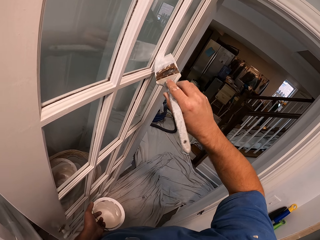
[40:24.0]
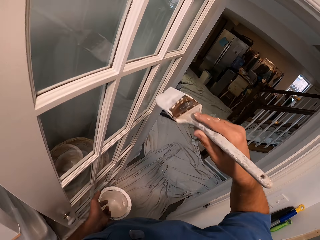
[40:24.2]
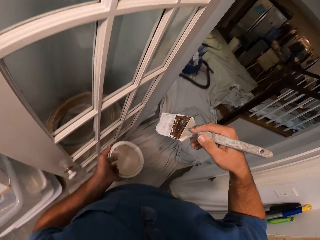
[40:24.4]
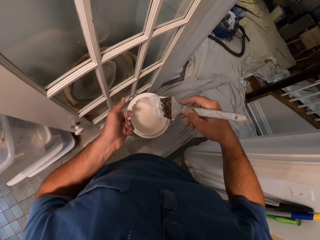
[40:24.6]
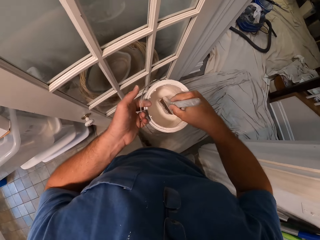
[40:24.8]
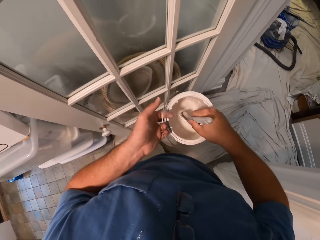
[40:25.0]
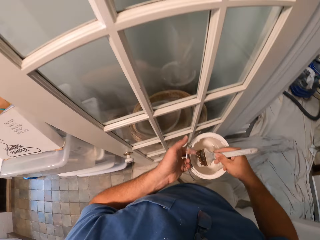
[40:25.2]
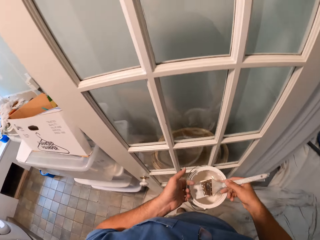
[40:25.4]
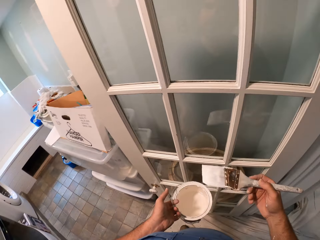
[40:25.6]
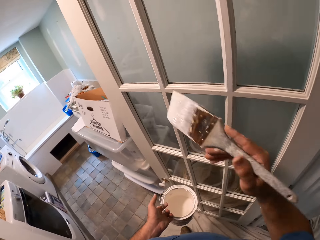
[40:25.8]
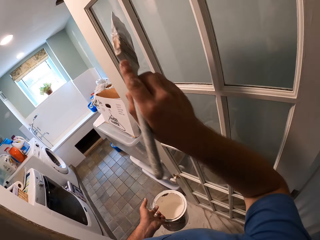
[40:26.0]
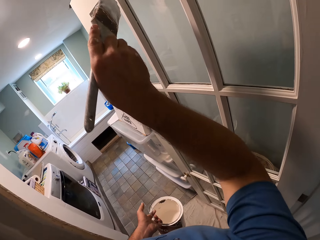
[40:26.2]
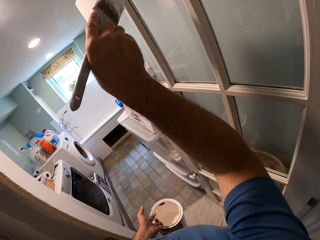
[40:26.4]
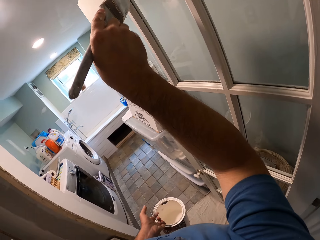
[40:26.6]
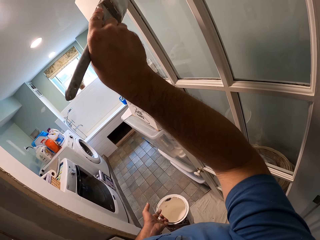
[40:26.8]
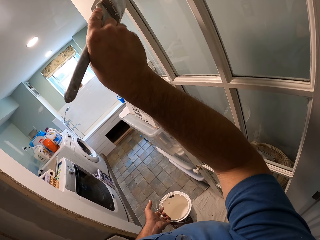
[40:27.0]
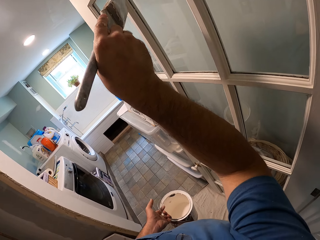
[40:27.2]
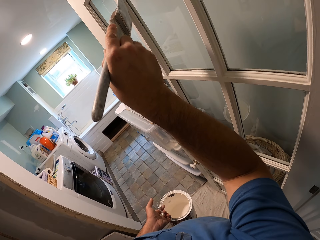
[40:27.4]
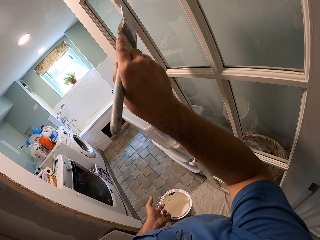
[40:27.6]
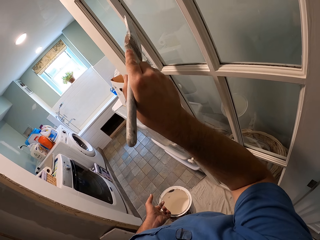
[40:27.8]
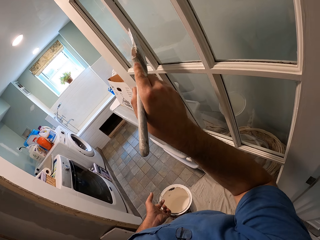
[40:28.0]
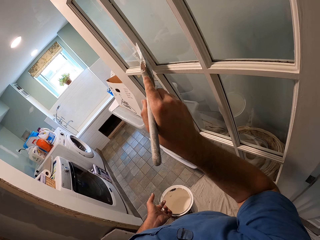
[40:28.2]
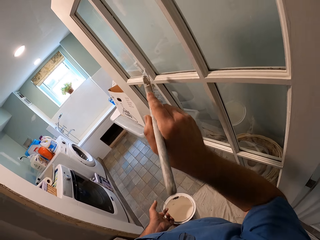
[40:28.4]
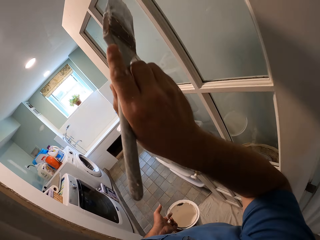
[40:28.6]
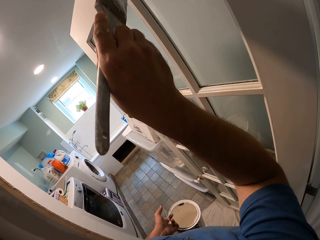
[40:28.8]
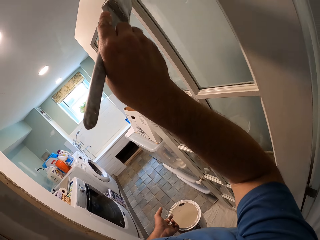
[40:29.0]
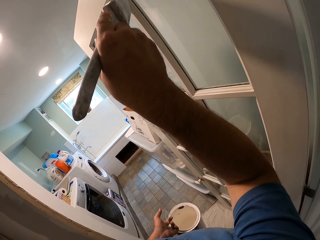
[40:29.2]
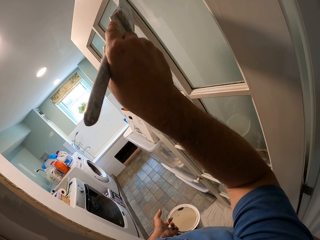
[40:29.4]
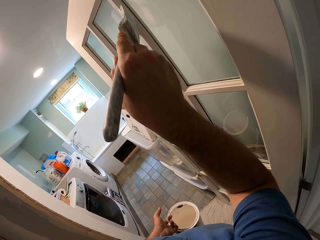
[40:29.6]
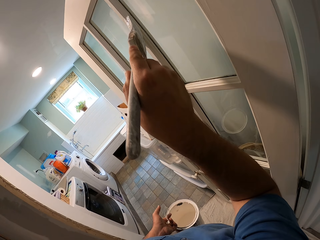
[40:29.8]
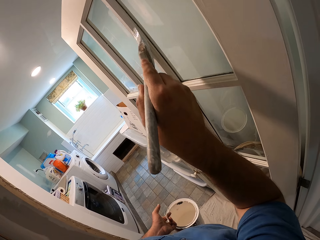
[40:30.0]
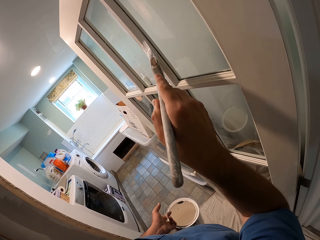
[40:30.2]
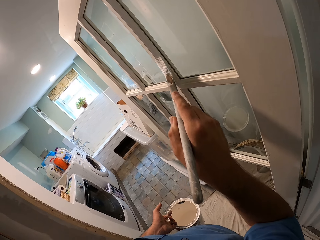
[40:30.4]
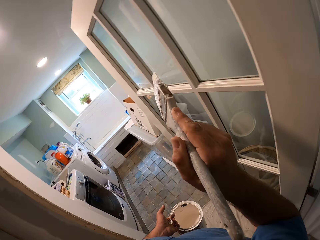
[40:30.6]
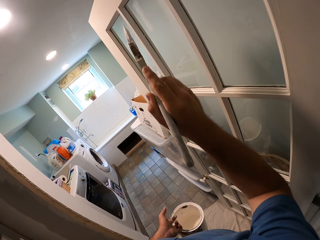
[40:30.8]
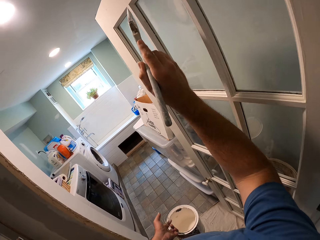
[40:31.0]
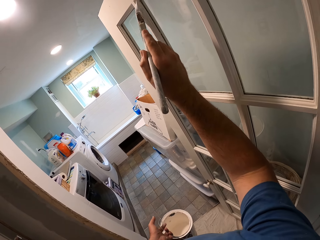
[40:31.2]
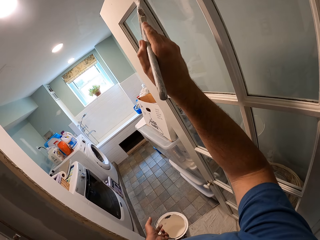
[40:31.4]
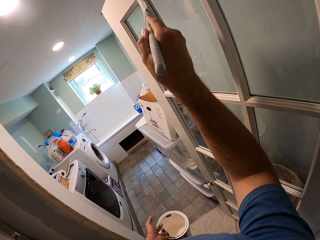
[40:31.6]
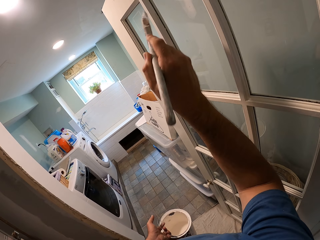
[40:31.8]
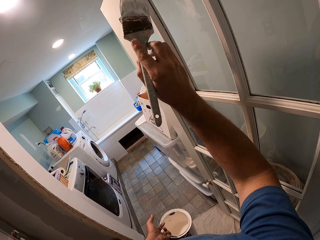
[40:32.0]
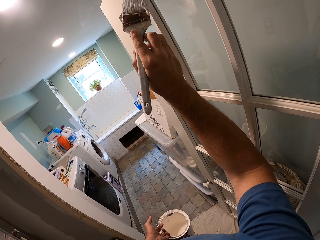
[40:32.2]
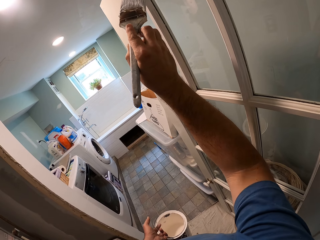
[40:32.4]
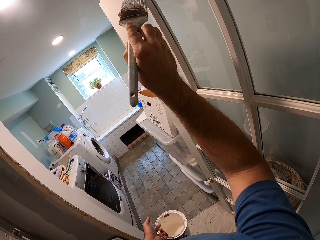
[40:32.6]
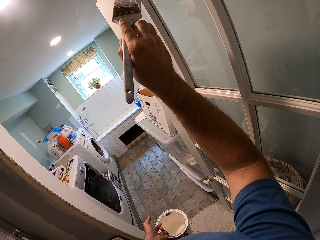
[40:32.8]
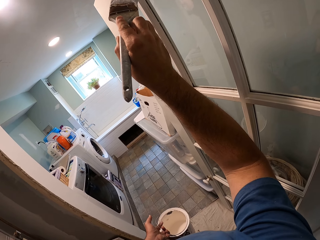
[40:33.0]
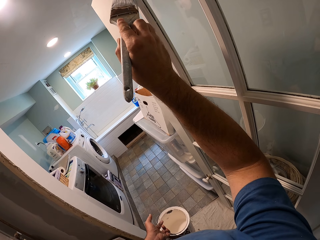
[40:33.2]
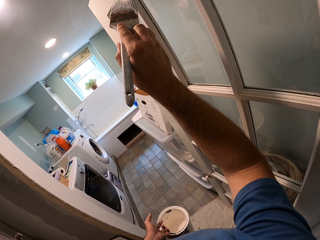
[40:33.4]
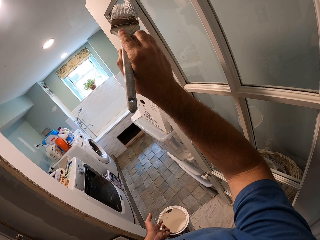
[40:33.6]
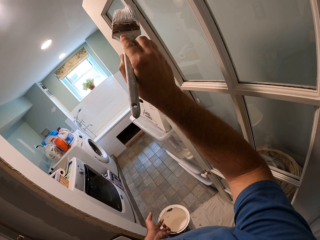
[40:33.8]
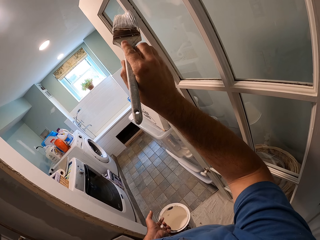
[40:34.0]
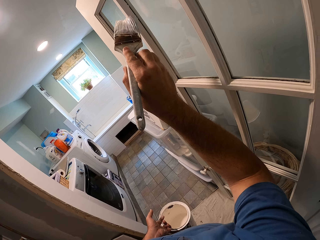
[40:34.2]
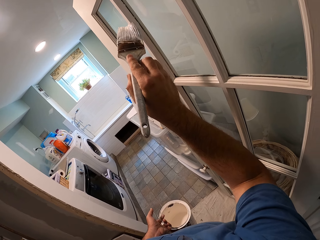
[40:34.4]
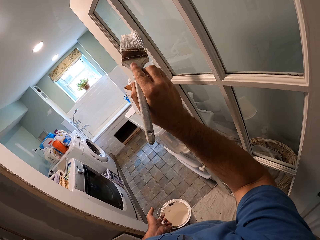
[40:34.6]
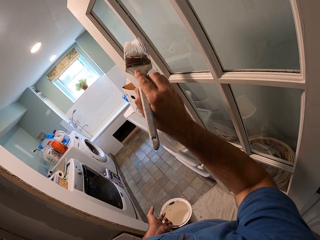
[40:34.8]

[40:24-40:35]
The camera wearer dips the brush into the paint. They paint the kitchen door. They paint the door repeatedly.

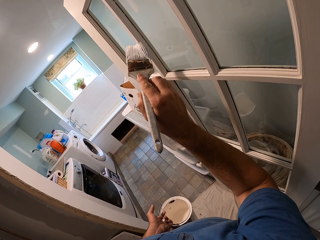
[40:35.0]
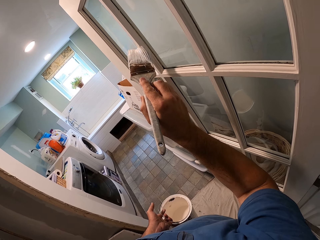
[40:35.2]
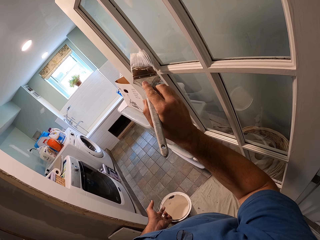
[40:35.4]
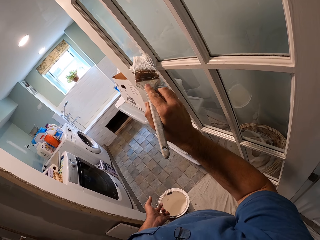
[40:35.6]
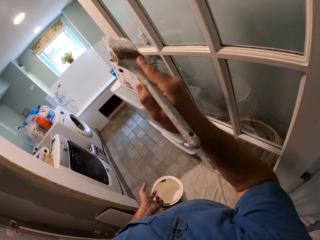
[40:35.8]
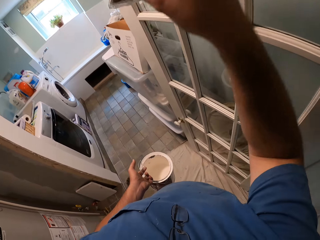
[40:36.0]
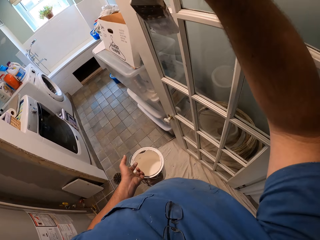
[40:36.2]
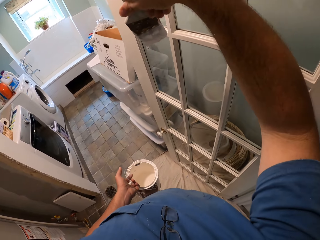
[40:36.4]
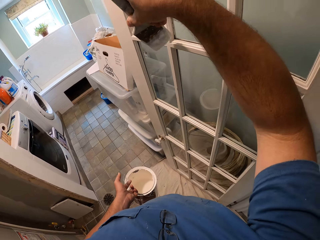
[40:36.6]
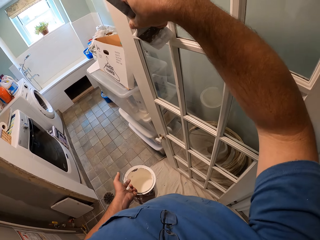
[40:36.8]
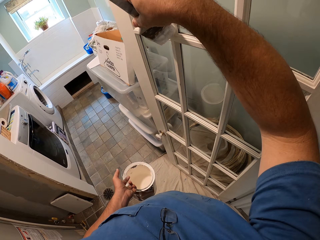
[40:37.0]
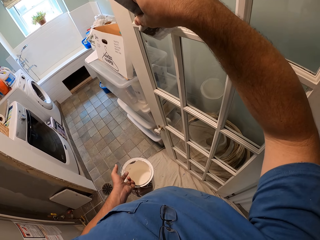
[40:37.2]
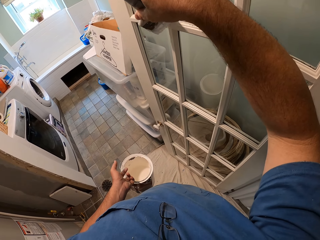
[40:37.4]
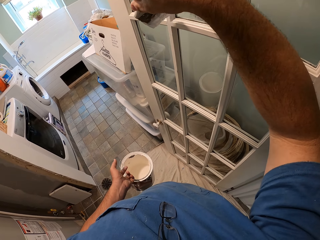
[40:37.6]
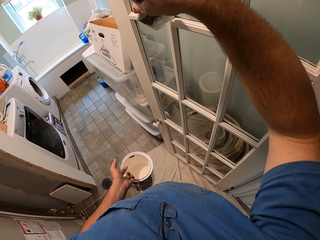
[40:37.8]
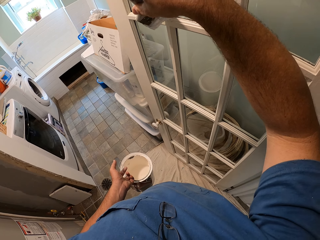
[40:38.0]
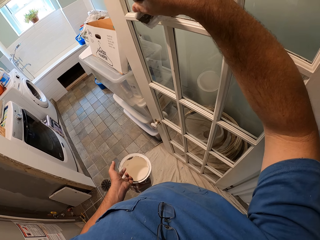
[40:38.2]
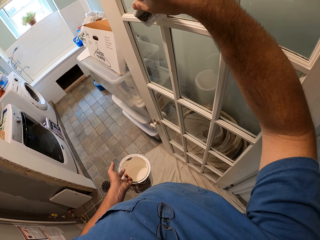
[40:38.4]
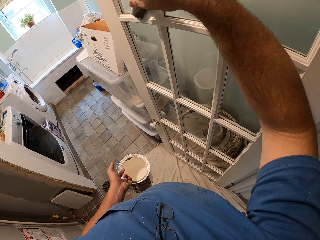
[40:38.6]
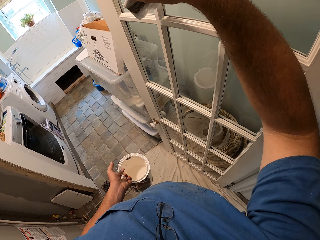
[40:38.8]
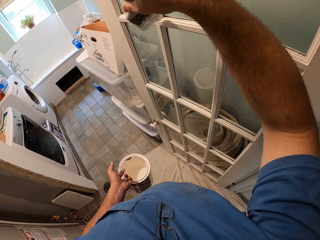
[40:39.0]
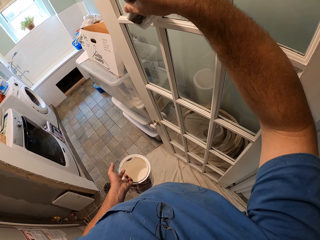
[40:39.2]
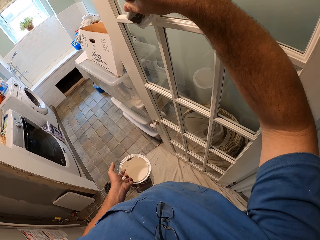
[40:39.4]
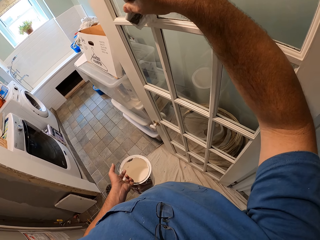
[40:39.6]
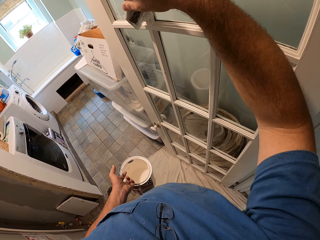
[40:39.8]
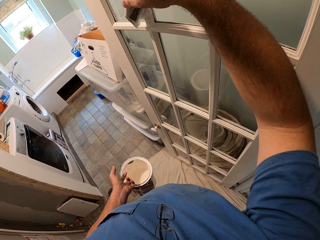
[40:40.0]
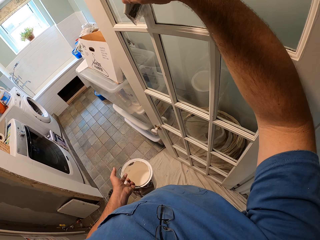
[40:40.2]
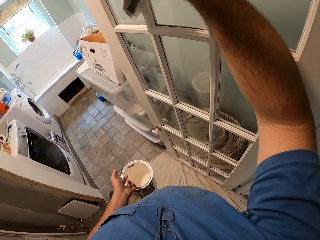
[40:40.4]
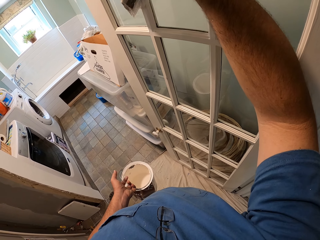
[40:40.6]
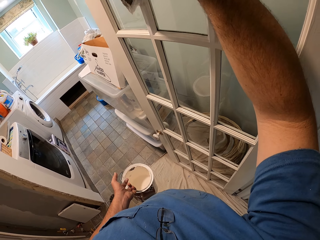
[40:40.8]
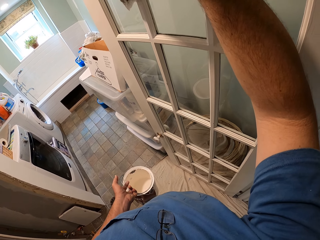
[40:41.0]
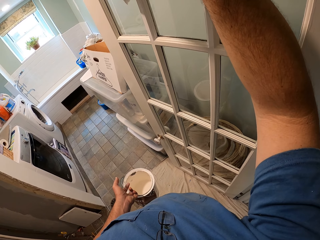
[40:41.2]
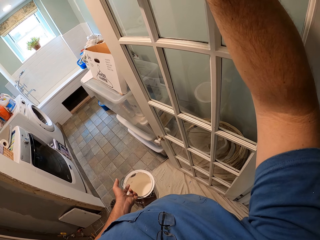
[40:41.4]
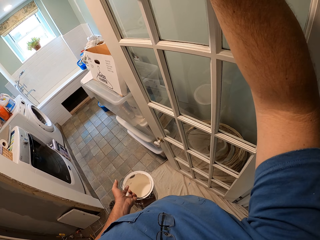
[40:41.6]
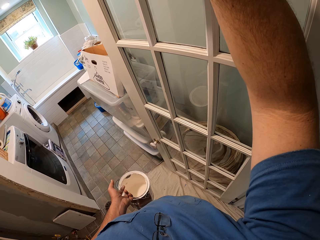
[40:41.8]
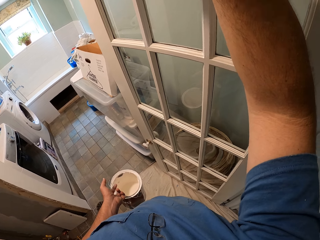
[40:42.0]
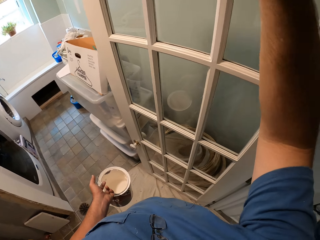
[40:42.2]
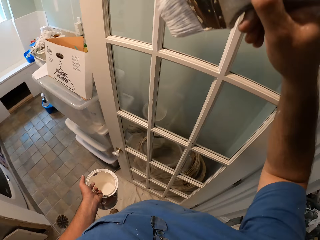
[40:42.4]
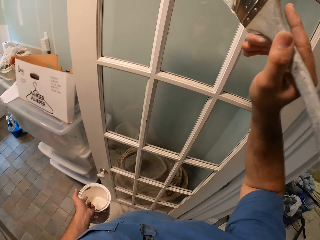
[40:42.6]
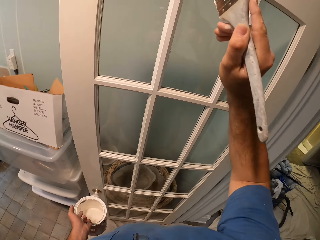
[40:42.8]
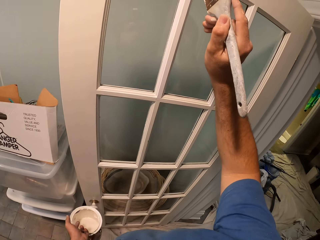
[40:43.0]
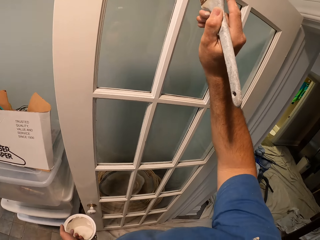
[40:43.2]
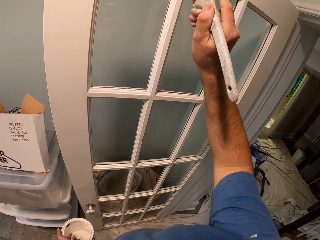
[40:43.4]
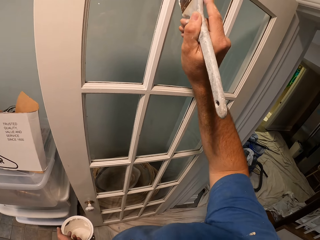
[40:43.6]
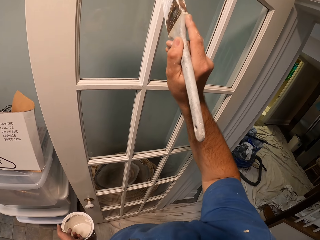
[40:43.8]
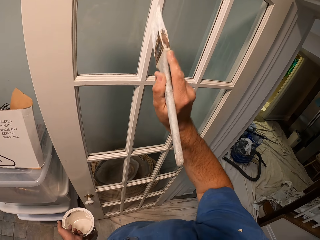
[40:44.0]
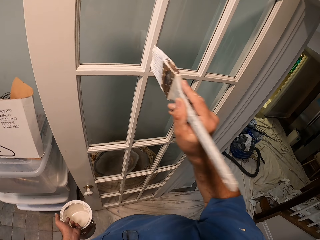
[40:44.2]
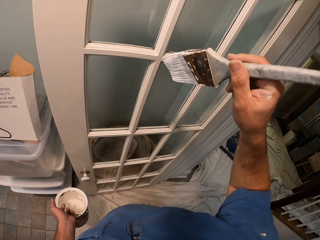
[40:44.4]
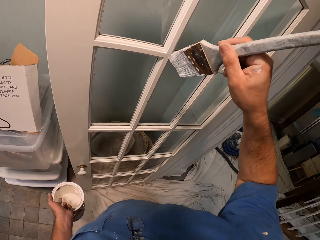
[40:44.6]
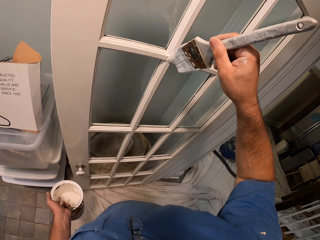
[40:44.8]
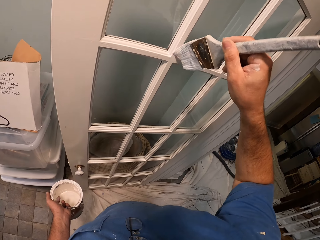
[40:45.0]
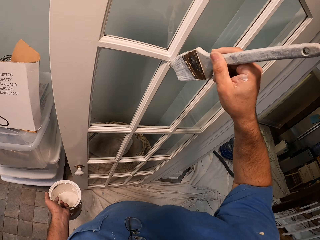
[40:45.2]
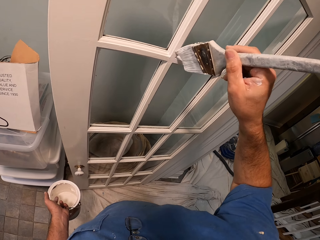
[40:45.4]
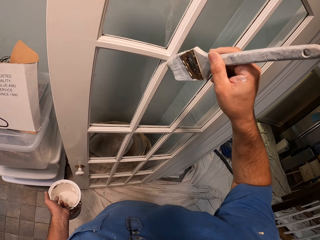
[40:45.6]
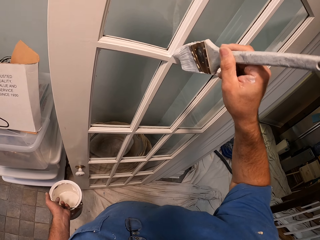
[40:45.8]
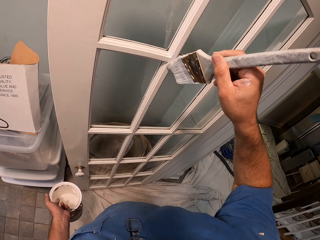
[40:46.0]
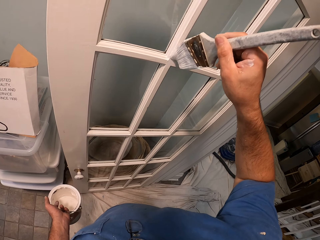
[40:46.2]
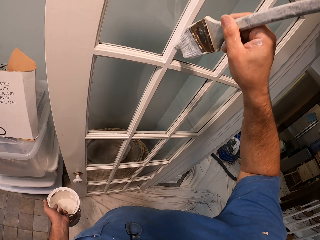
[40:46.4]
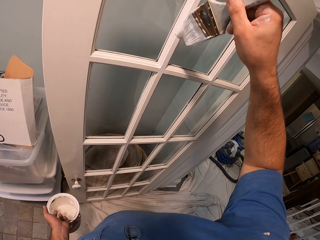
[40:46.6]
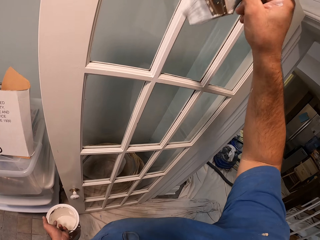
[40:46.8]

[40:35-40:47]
The camera wearer paints a door. They paint the door again.
